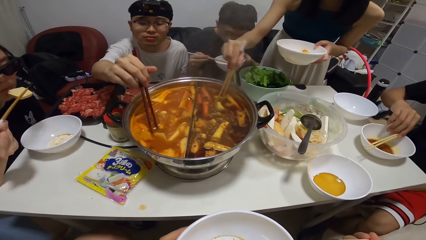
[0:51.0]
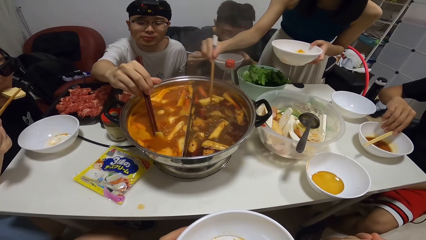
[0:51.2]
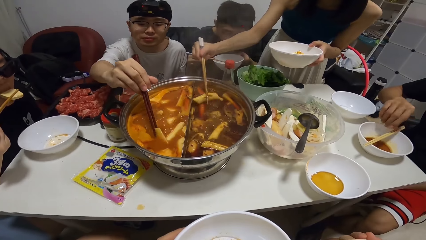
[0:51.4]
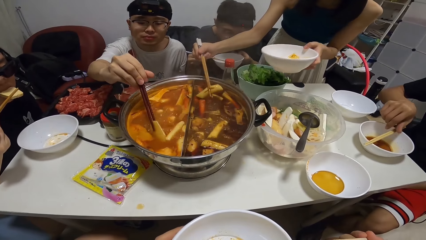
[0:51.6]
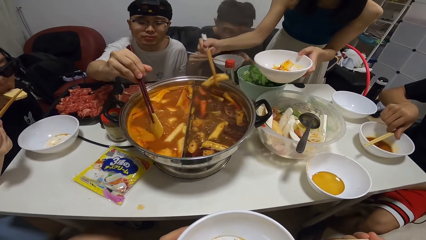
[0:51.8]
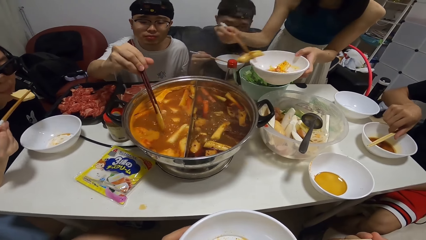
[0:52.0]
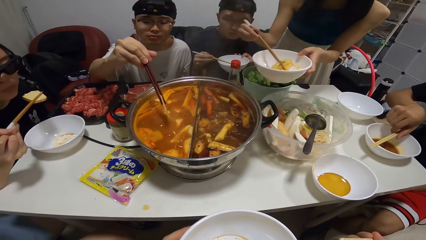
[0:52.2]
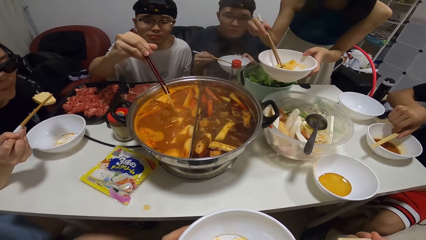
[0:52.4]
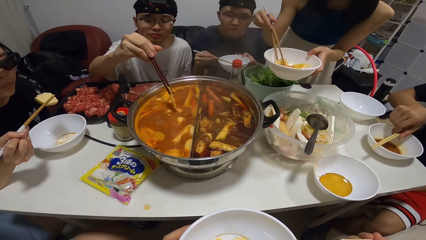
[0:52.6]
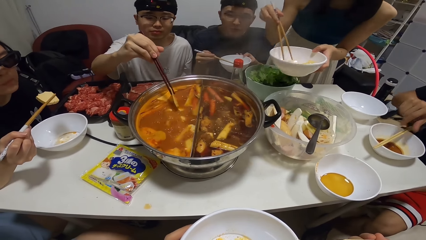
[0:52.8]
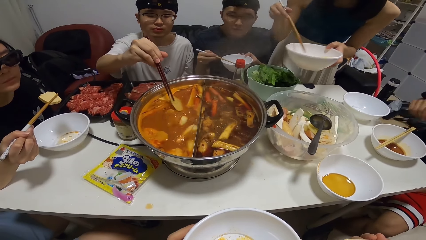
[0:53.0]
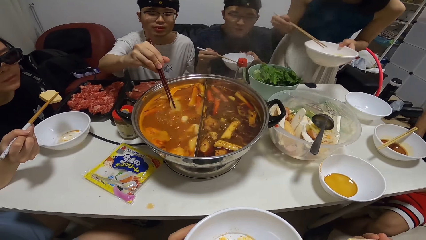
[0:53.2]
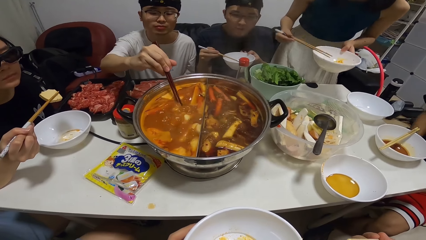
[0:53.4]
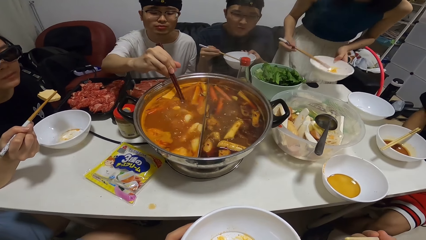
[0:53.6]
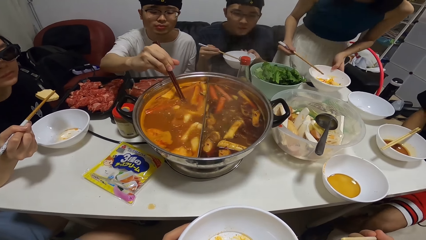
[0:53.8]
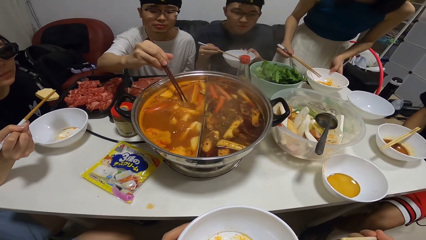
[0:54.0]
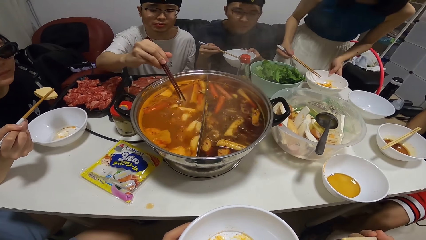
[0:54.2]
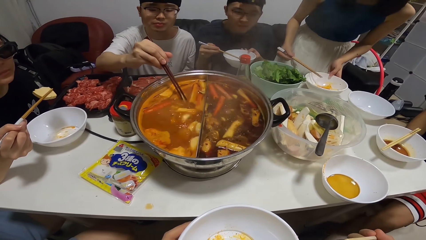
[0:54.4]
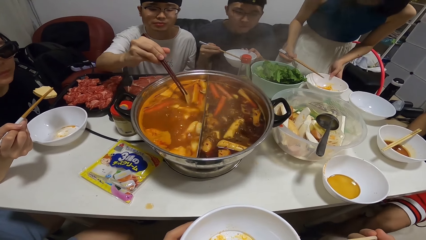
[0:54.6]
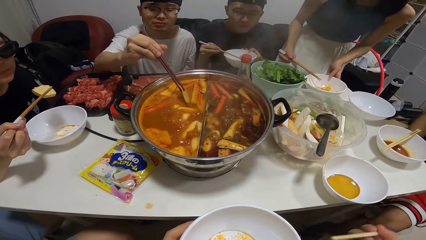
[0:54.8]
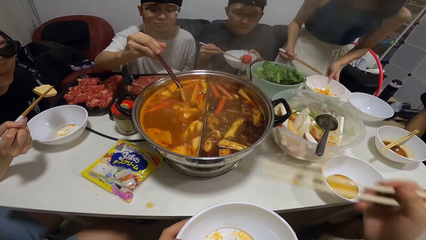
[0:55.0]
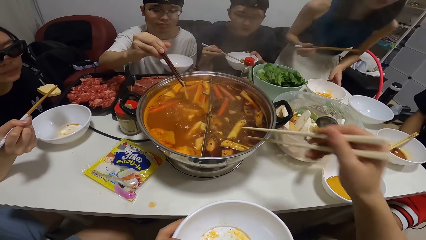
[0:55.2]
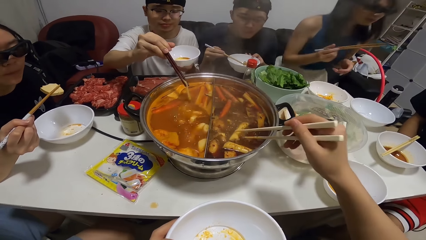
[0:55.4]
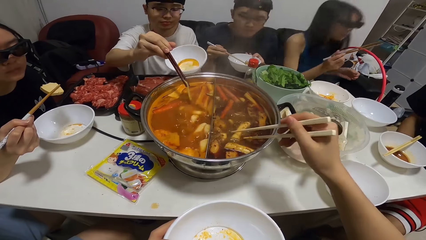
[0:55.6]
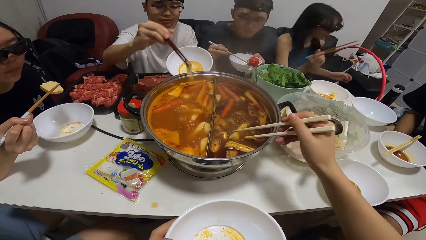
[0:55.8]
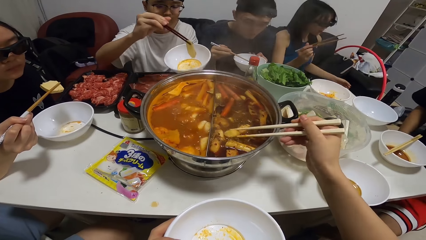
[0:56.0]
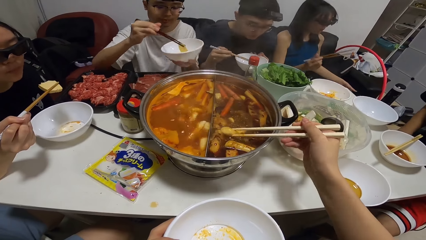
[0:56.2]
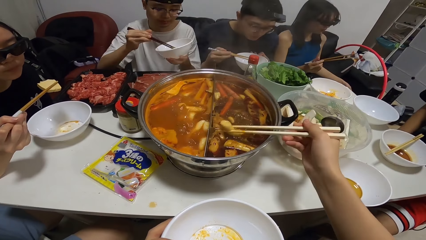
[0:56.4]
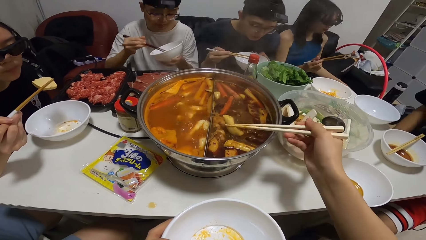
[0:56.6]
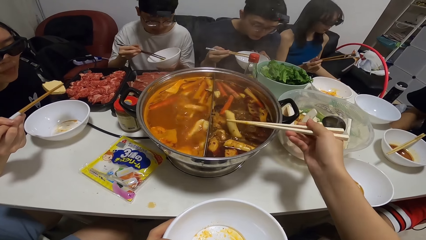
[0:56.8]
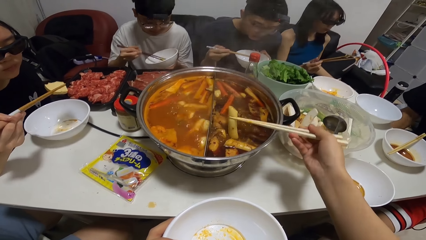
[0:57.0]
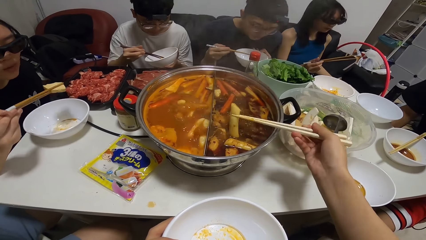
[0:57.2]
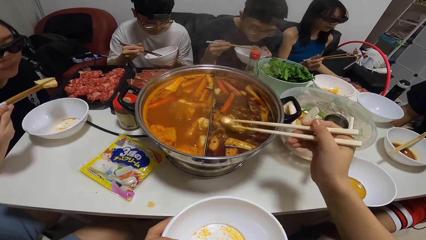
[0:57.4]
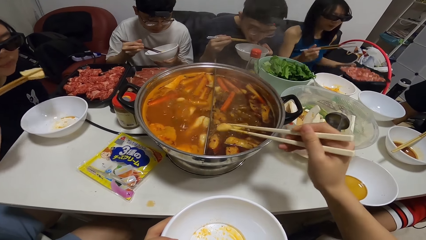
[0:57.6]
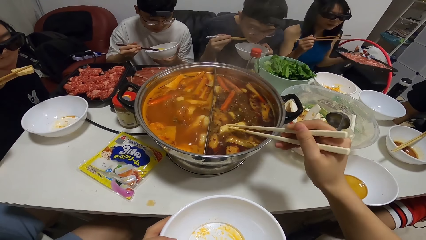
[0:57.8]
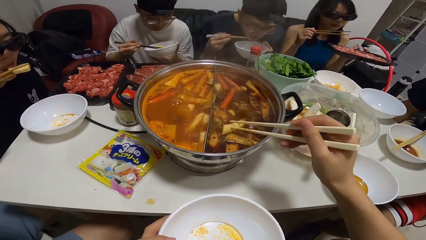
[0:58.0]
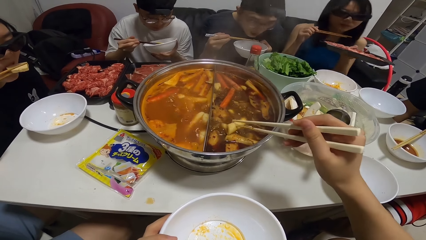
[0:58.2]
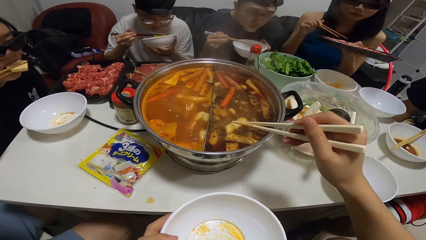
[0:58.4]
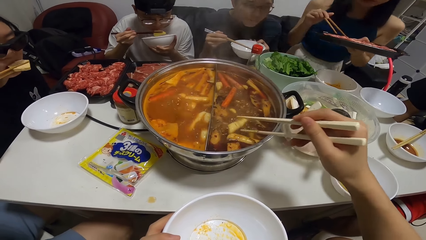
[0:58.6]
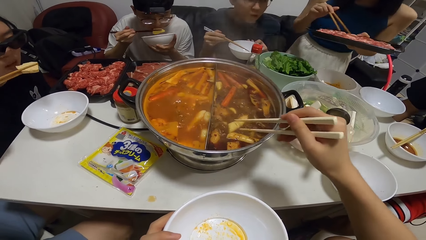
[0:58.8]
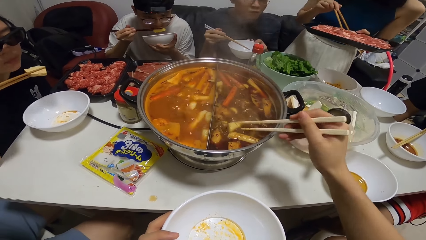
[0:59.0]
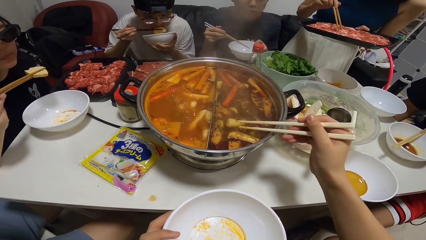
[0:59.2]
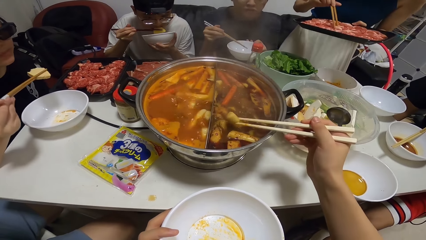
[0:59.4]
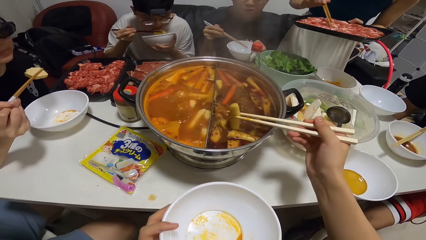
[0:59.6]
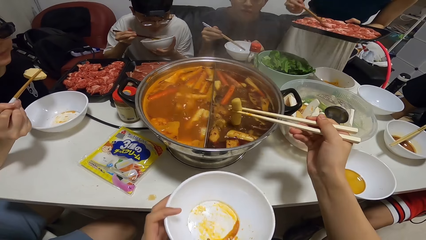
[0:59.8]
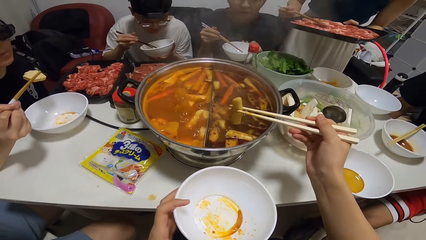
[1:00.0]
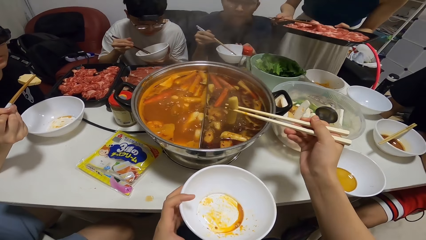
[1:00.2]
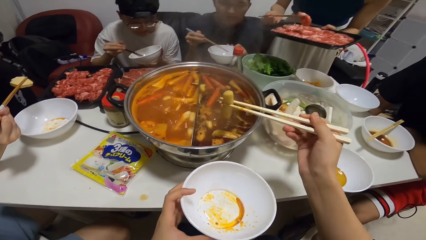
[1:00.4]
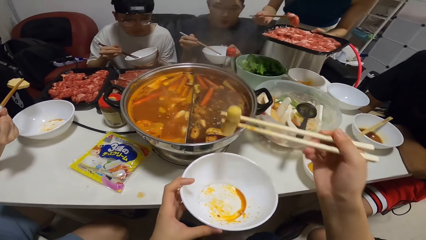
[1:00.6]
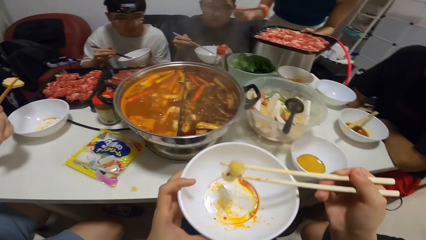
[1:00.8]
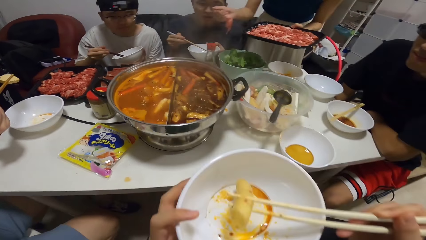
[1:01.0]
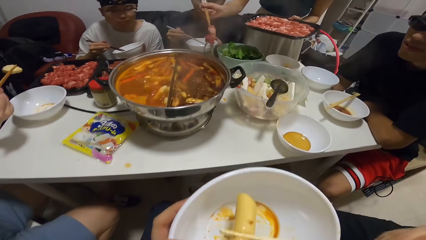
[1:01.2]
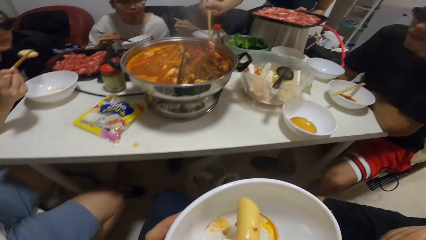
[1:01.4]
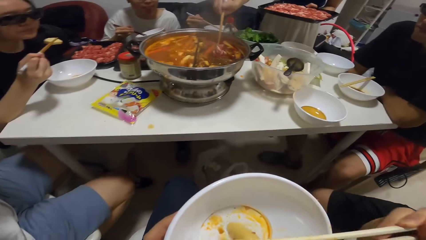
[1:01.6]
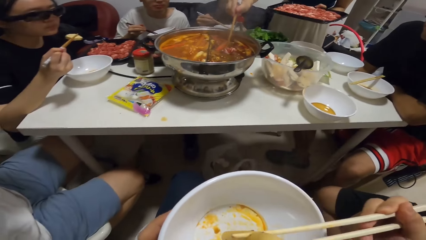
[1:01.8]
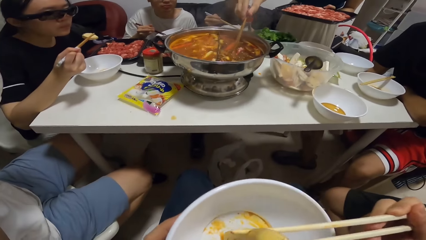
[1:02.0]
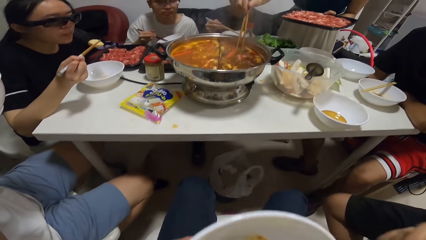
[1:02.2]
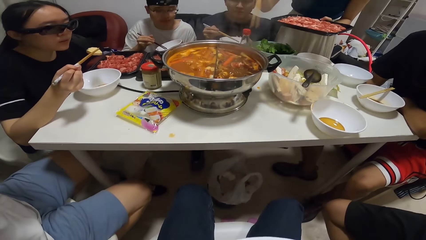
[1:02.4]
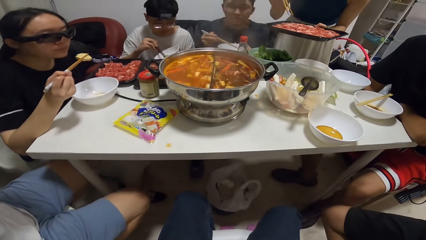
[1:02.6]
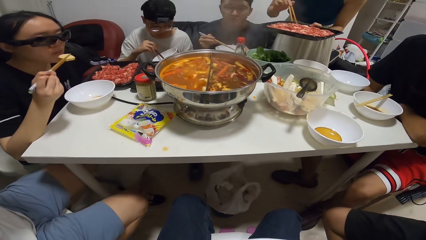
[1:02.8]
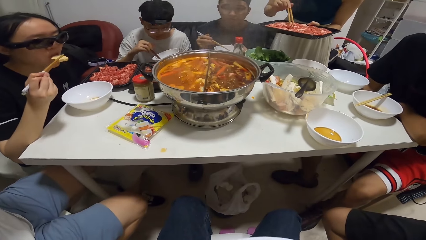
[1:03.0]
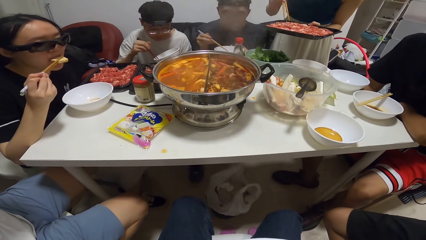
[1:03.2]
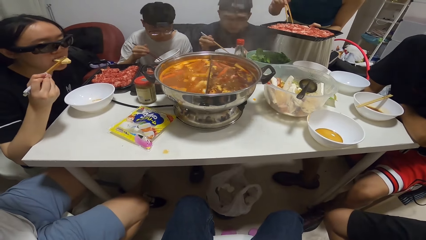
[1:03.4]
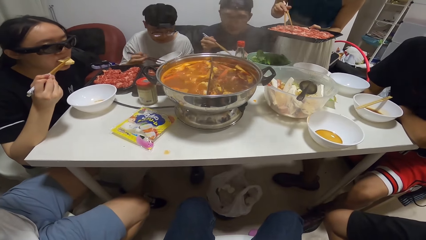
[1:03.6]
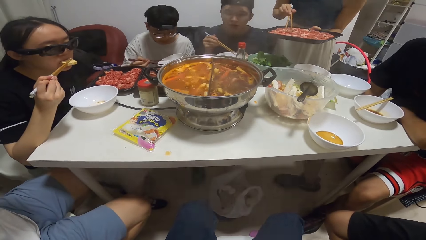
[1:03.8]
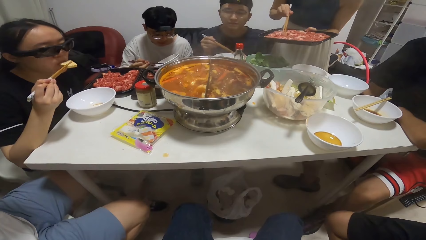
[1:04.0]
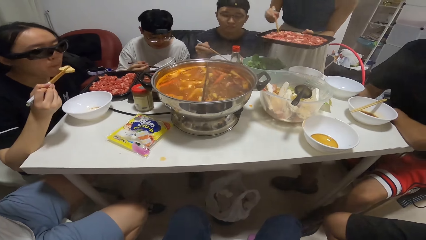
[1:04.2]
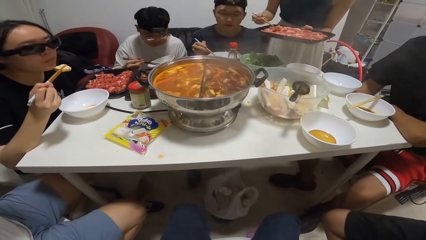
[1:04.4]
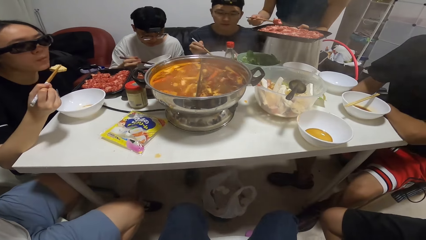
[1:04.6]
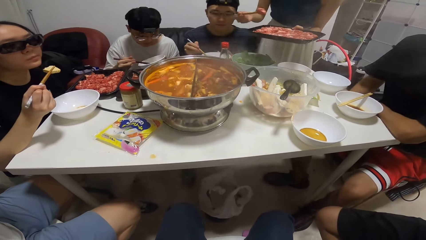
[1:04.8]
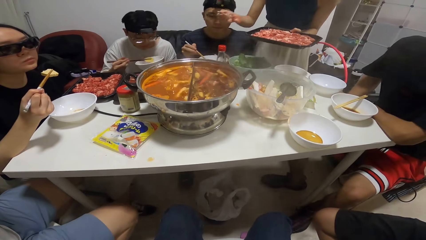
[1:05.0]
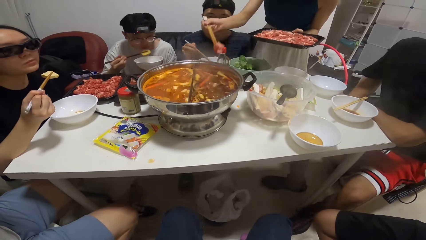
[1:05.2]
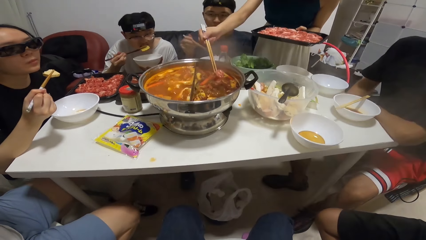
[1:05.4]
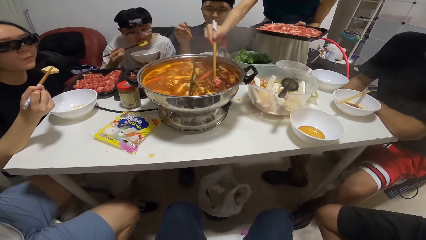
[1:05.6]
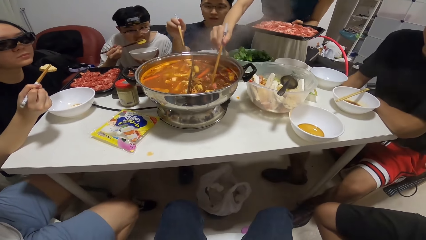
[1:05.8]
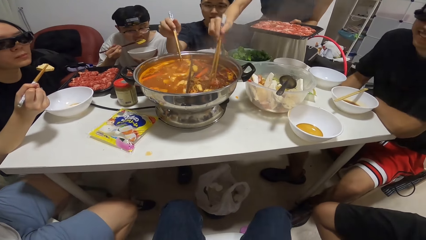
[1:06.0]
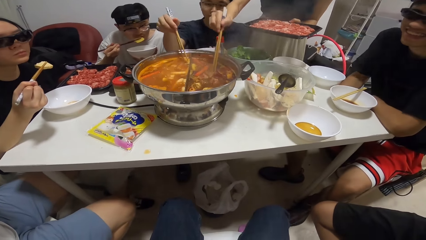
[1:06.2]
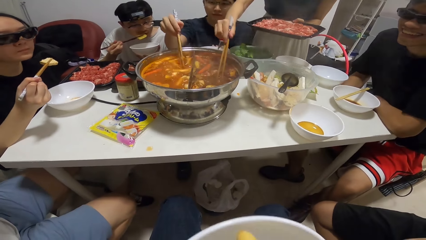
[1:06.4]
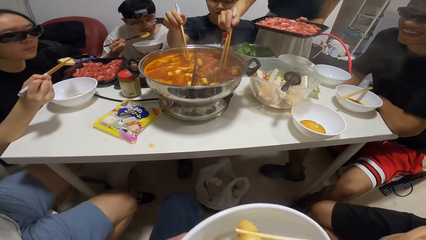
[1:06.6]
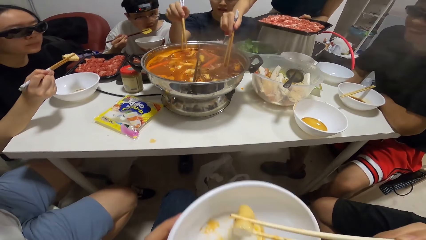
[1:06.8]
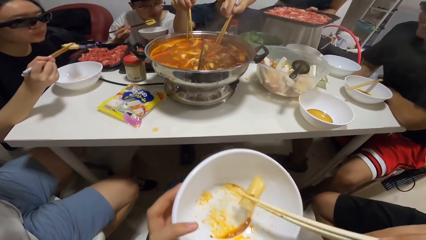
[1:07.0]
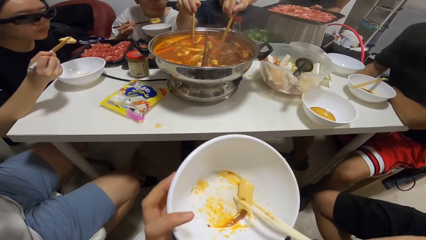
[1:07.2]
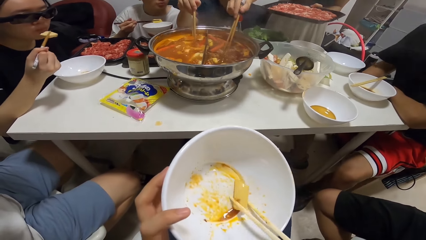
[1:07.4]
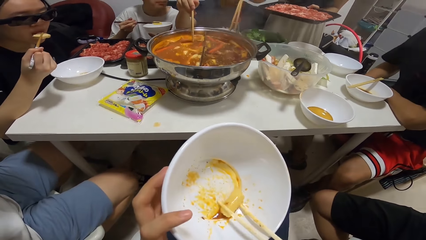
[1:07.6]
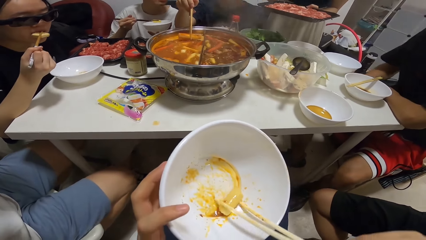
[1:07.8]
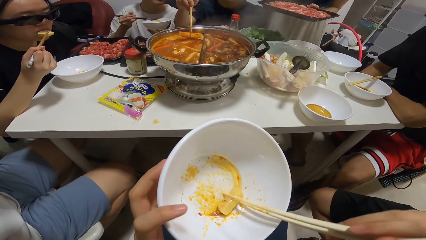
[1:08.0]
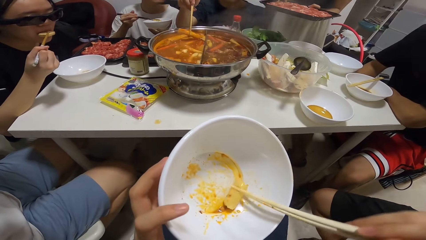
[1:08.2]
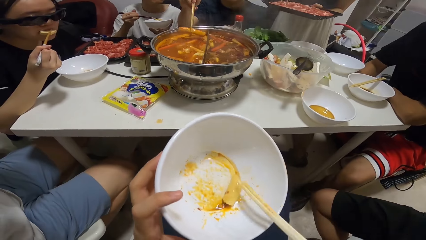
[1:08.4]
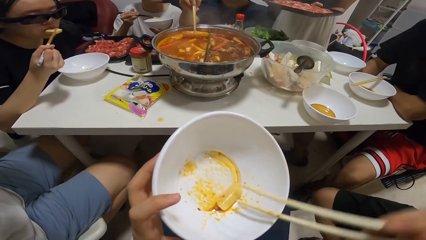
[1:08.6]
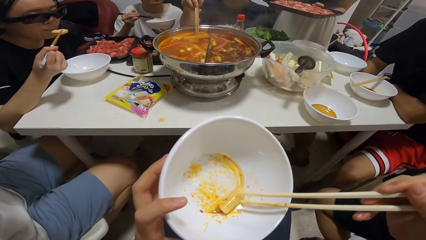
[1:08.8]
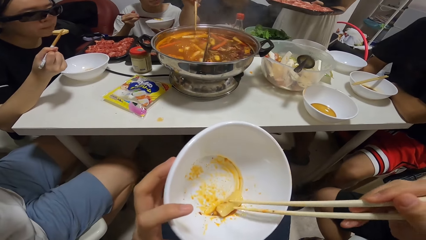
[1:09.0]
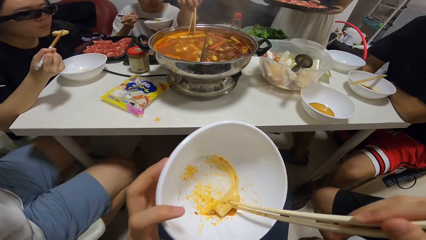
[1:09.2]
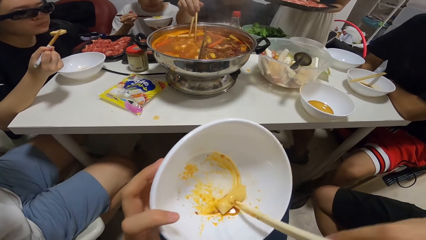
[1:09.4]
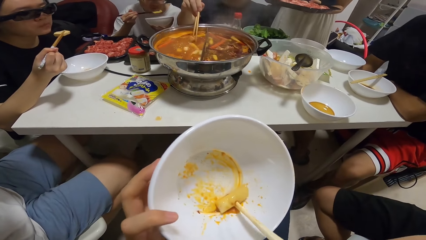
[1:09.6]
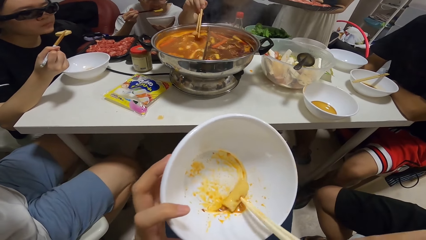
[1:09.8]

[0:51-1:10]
A woman serves her meal from the pot with chopsticks in her right hand. The camera wearer picks stew from the cooking pot. A man serves his meal from the pot with chopsticks in his right hand and eats his meal with chopsticks in his right hand. The camera wearer serves her meal from the pot into a bowl with chopsticks in her right hand. The woman adds meat to the food in the pot with chopsticks in her right hand. The camera wearer eats her meal with chopsticks in her right hand. She picks stew from the bowl.
